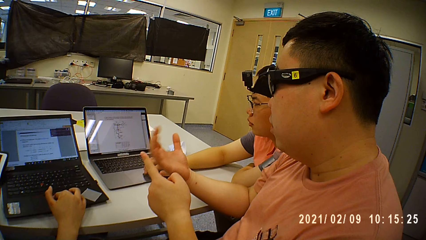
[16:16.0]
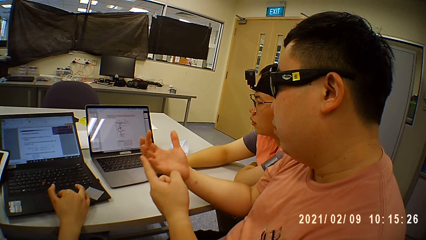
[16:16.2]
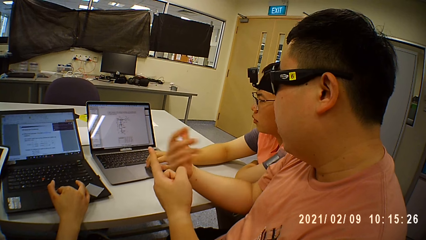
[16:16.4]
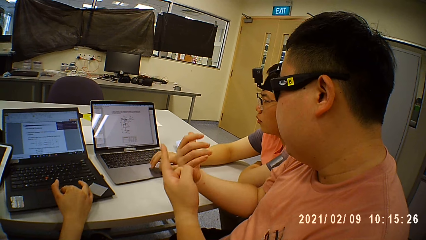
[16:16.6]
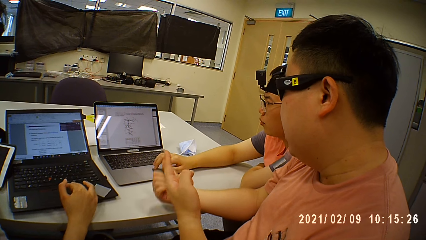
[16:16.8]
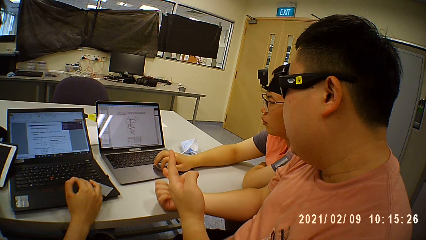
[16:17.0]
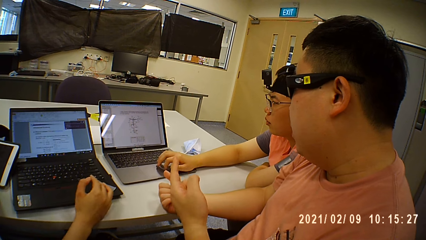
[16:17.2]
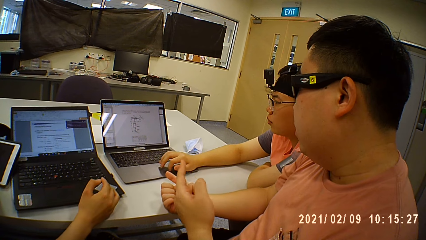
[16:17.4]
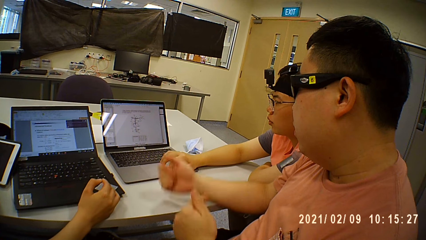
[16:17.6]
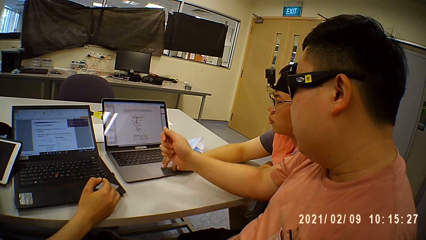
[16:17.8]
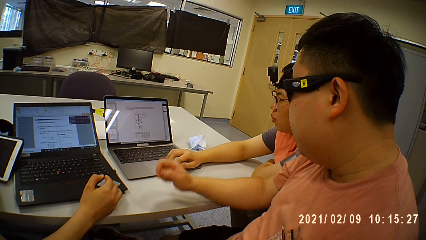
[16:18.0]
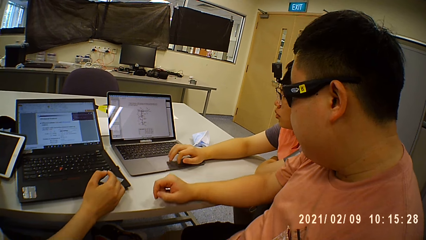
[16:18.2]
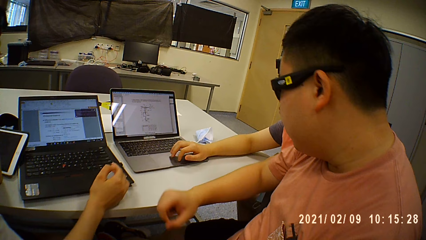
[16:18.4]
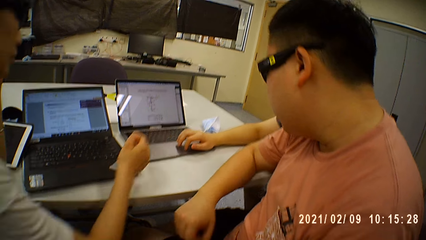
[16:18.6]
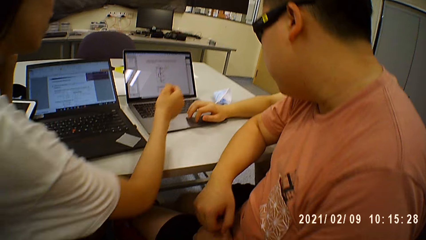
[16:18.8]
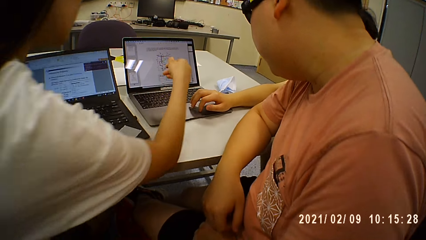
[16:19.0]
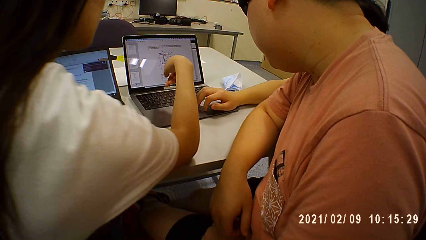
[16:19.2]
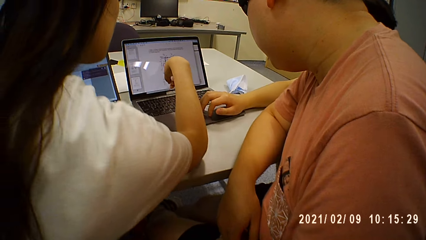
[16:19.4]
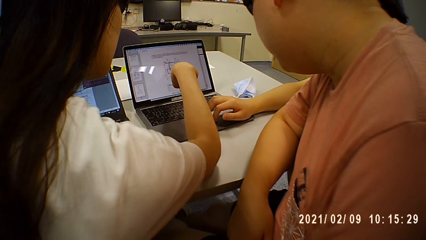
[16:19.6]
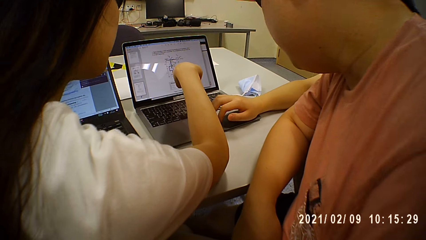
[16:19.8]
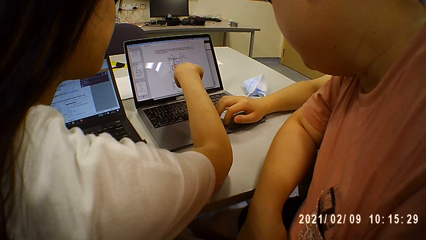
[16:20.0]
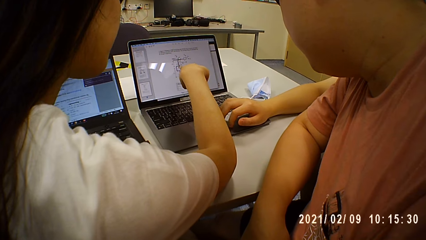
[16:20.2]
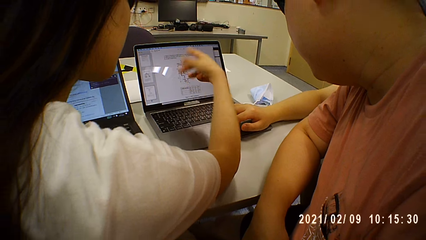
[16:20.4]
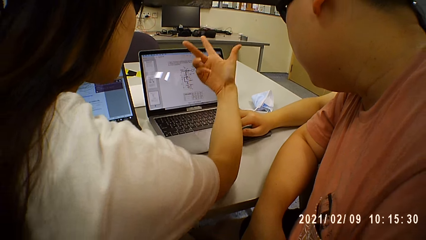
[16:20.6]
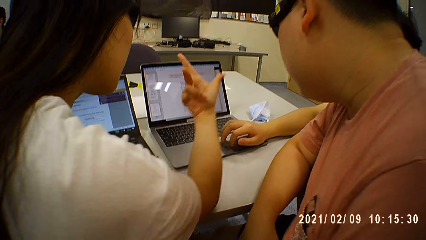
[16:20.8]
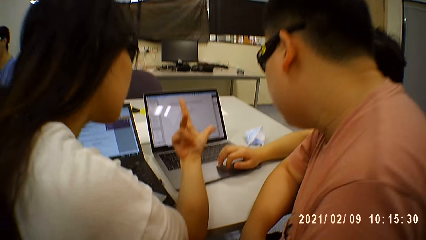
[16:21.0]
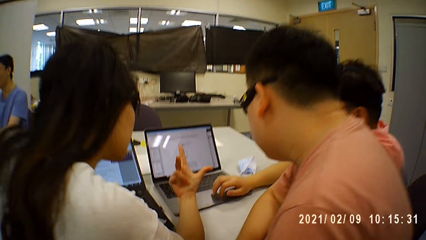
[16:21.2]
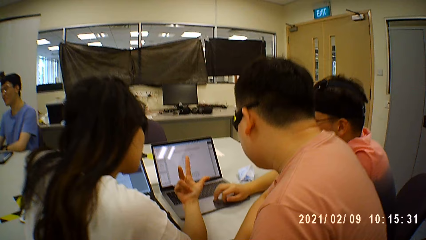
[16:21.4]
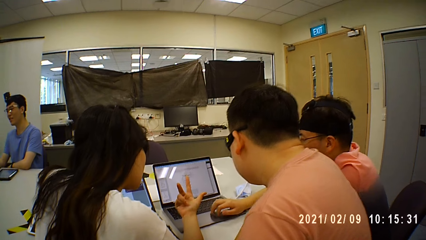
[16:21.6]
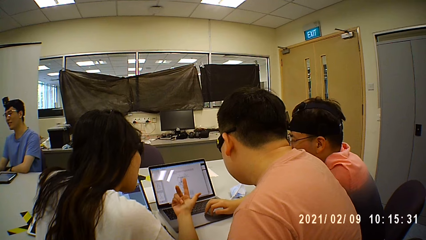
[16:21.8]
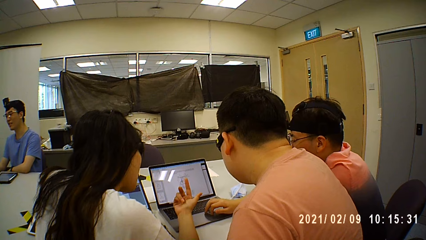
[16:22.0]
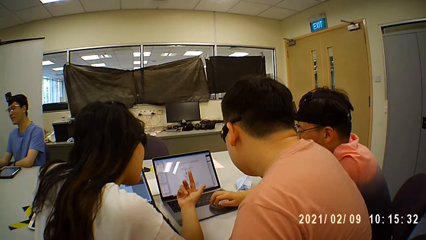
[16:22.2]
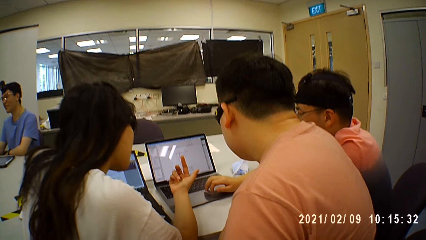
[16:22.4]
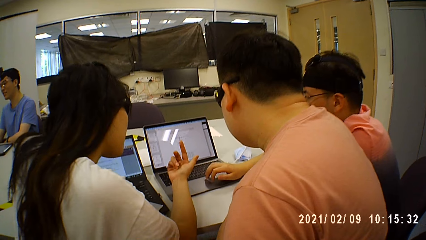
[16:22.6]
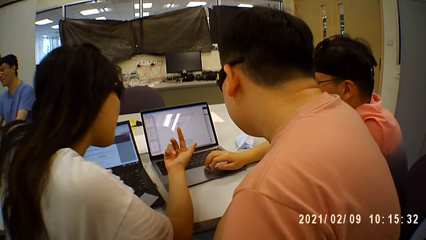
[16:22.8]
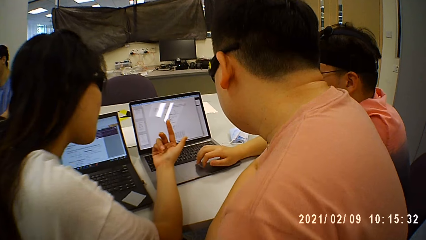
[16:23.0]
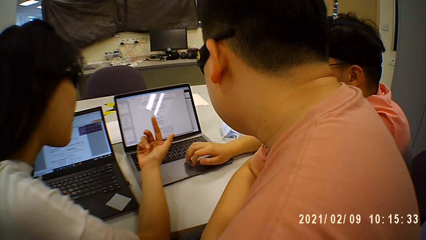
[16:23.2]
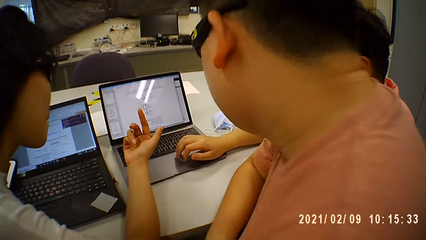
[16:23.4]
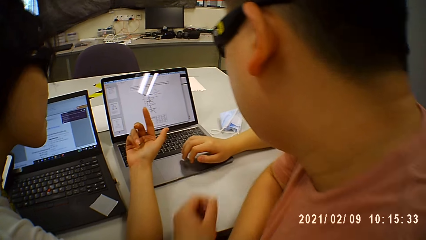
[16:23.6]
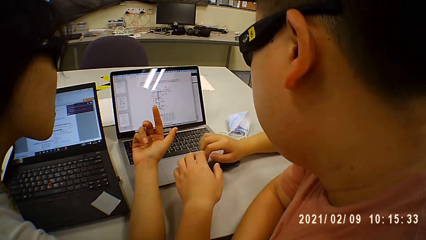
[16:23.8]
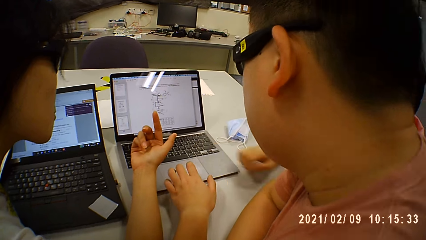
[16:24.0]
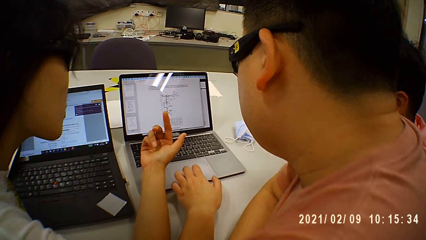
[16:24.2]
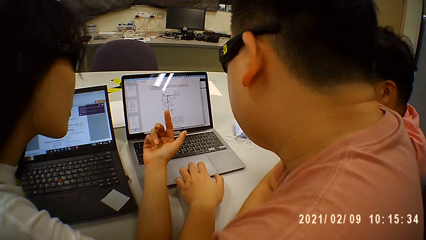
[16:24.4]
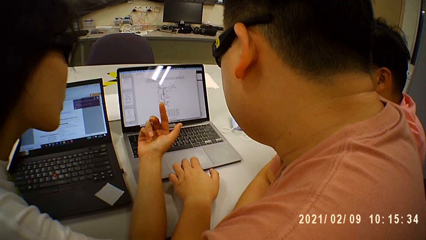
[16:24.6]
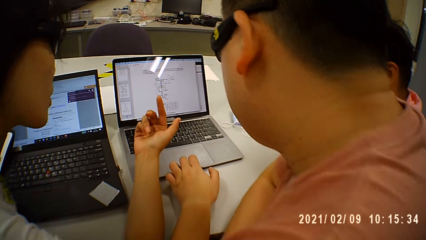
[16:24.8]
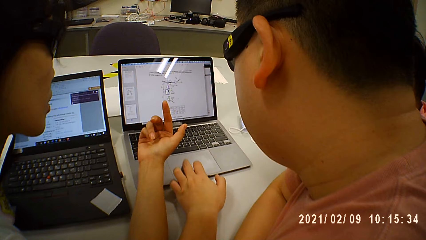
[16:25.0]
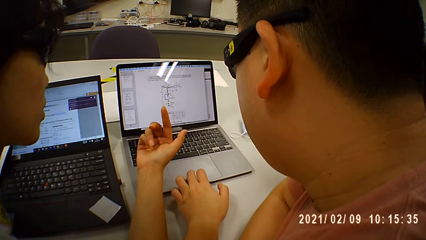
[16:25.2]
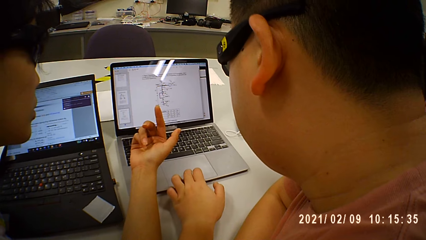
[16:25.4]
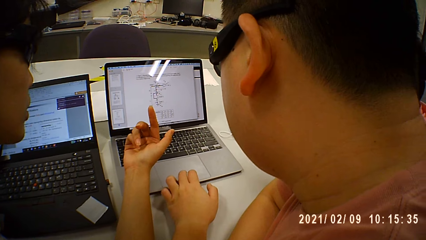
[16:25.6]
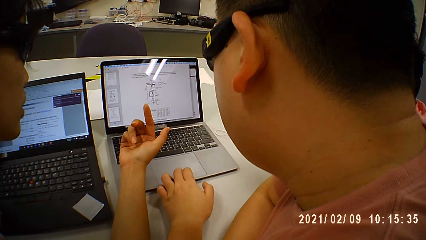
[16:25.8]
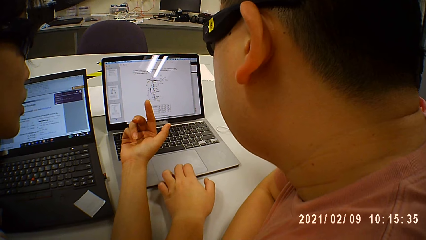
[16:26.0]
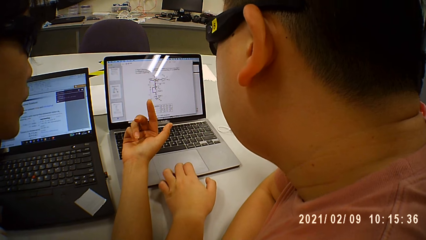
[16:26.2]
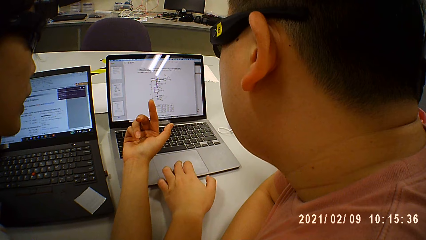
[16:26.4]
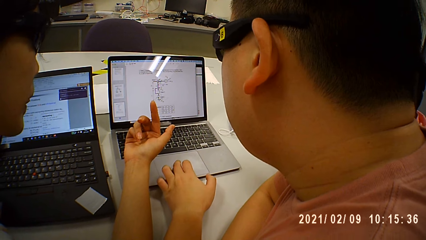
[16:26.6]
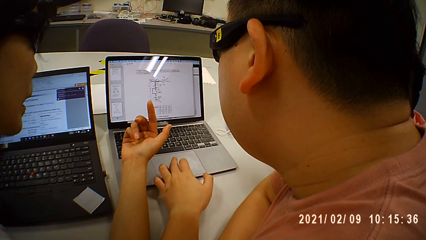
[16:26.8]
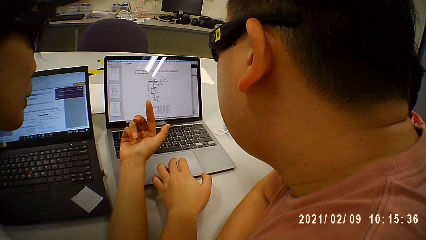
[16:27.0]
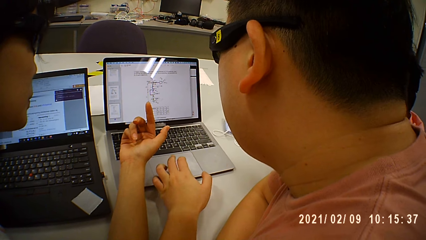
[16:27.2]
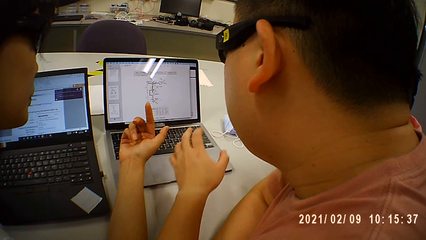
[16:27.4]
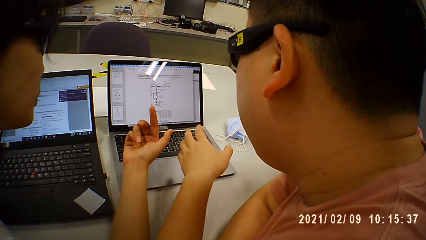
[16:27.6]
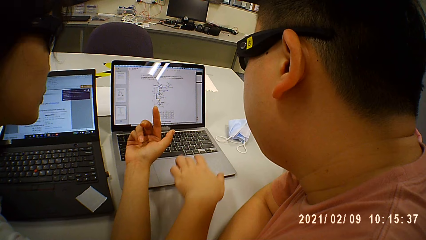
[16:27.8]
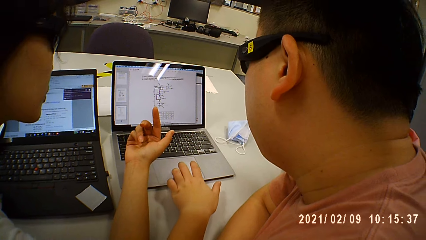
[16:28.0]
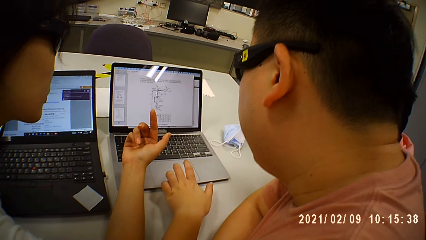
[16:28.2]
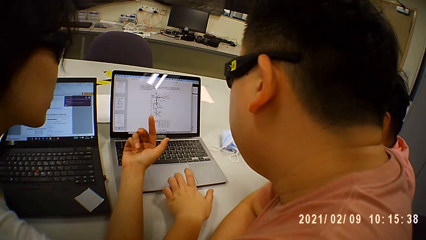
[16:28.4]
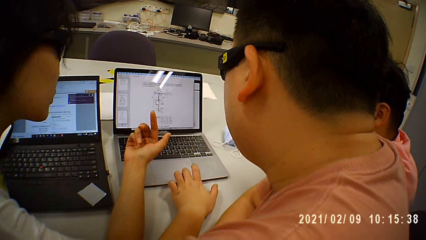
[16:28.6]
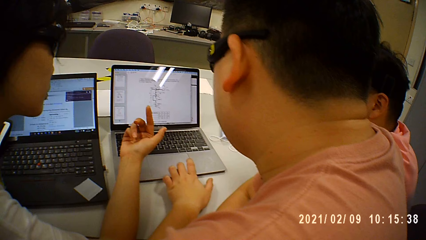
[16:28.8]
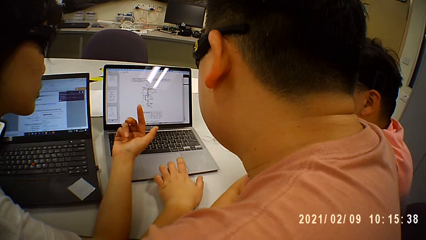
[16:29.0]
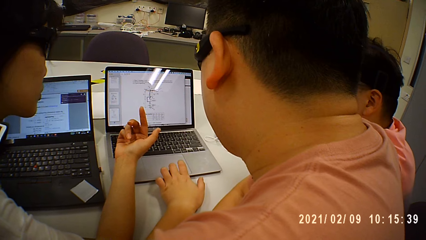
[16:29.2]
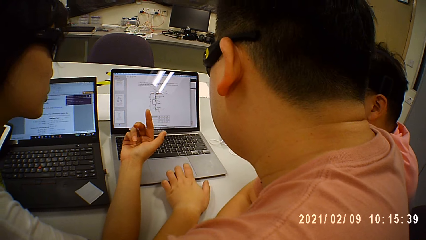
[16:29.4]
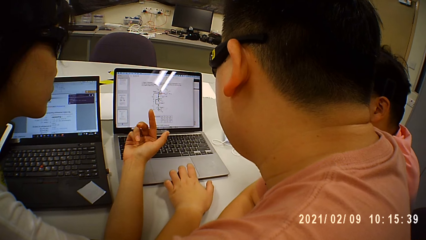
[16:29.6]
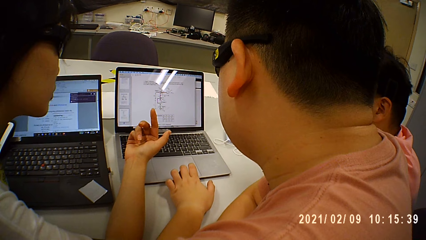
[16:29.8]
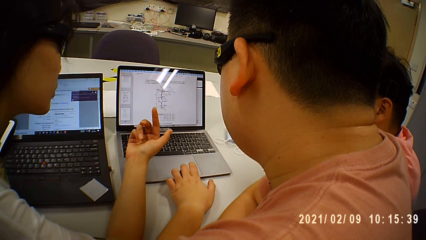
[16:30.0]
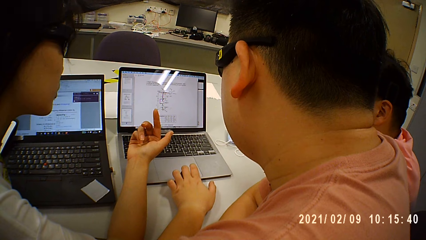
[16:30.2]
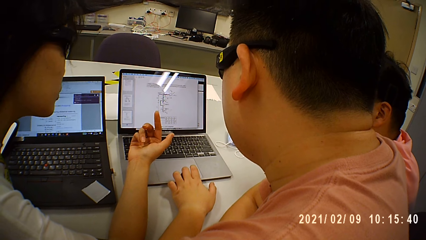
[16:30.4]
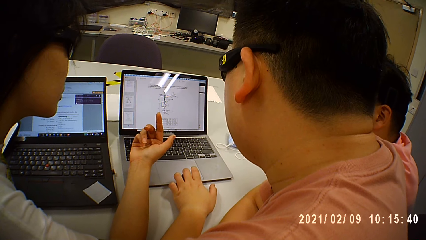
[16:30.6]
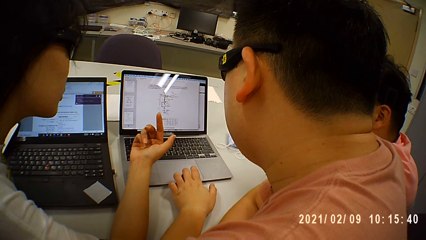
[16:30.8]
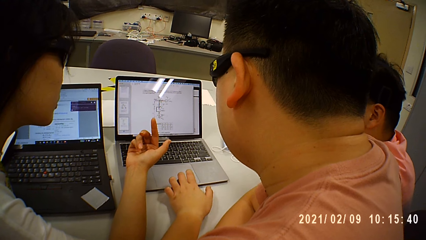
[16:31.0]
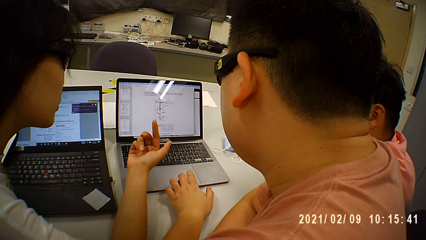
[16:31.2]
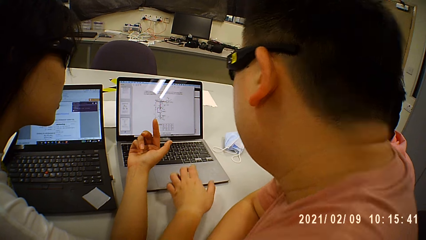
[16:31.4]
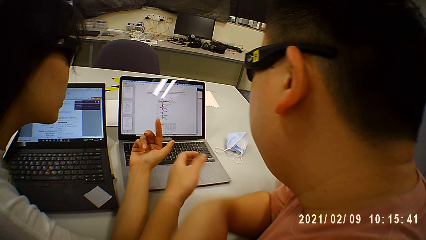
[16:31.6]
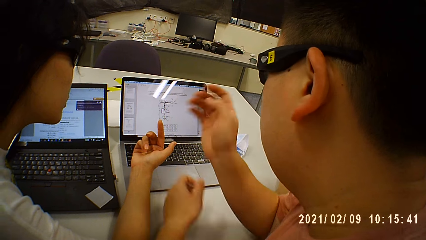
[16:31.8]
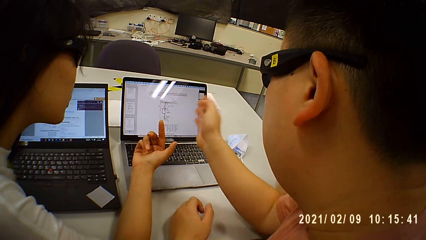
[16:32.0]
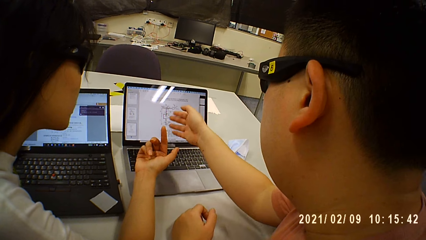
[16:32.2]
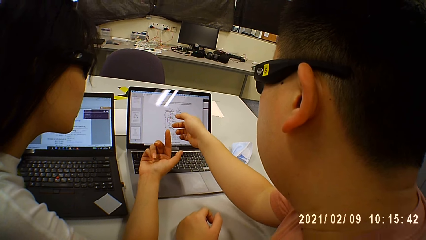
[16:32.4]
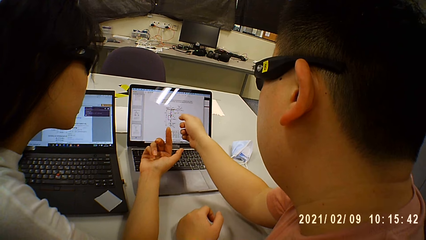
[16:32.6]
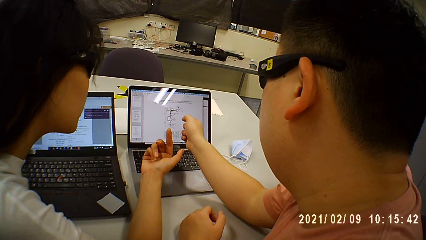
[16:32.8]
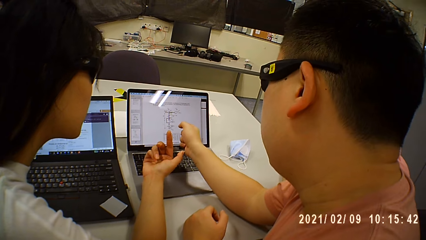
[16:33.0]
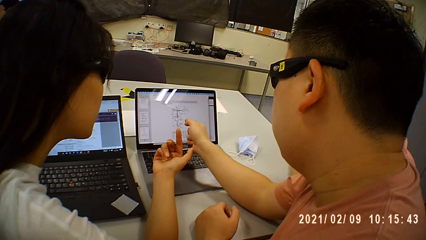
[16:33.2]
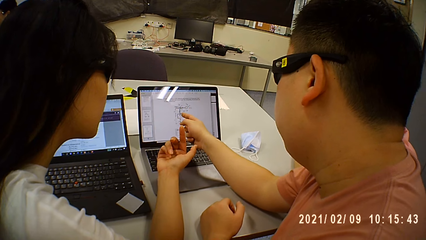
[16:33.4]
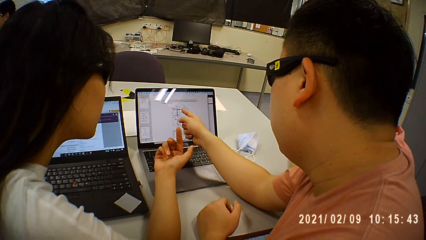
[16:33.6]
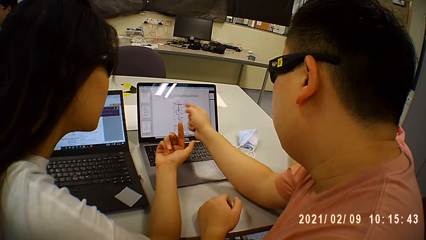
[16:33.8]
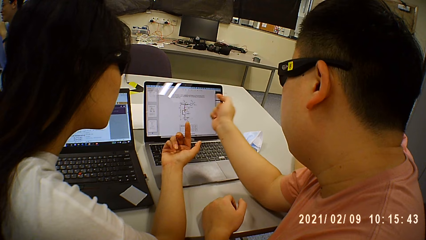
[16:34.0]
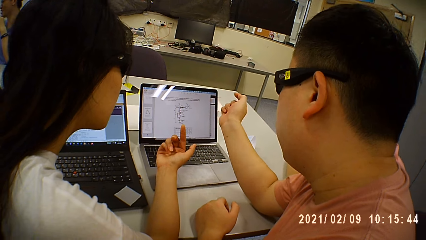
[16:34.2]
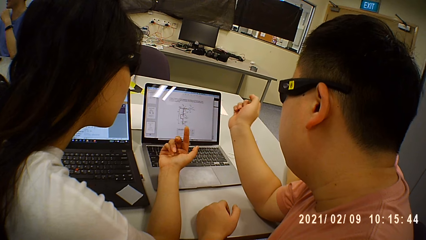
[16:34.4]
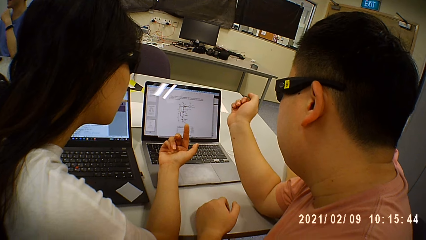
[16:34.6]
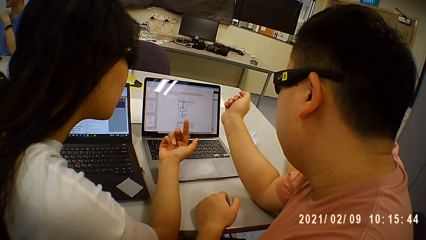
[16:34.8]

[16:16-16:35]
A lady points at the laptop. The woman places her right hand on the laptop. The camera wearer looks around. Another lady uses gestures. The camera wearer looks at the laptop. A man interacts with the woman, another man and the camera wearer. The first man operates the laptop on the table with his left hand. A third man uses gestures.
